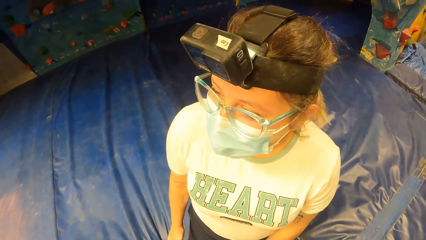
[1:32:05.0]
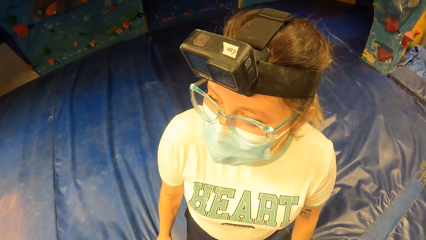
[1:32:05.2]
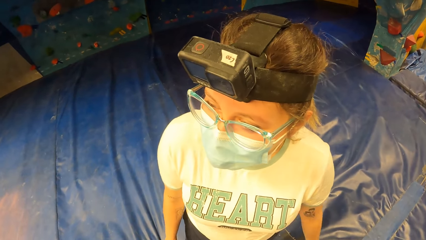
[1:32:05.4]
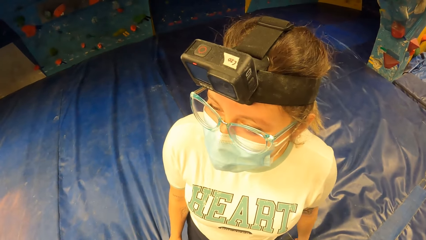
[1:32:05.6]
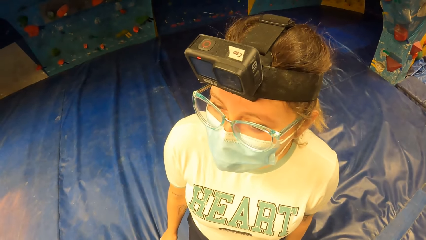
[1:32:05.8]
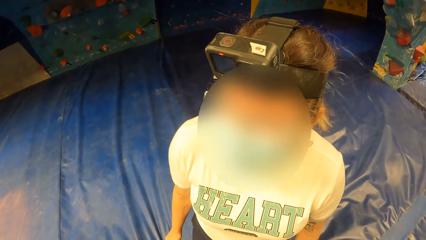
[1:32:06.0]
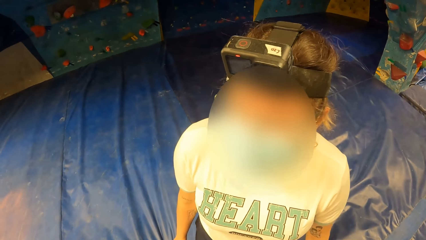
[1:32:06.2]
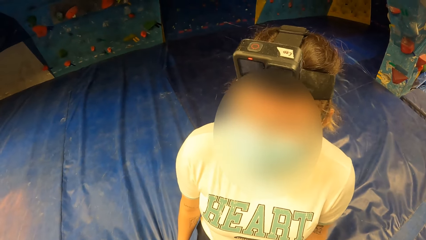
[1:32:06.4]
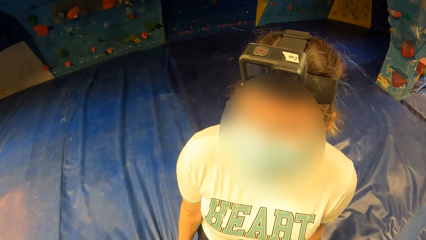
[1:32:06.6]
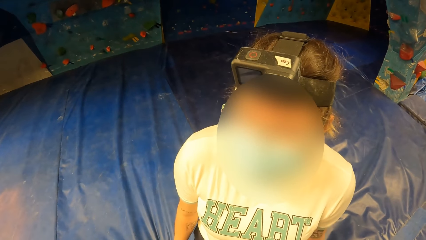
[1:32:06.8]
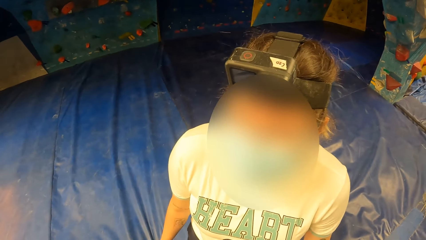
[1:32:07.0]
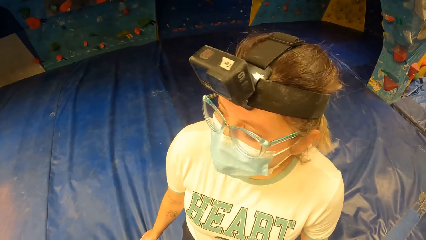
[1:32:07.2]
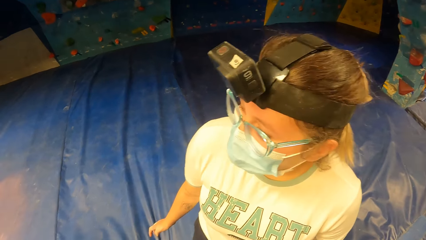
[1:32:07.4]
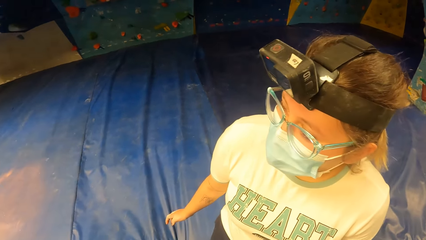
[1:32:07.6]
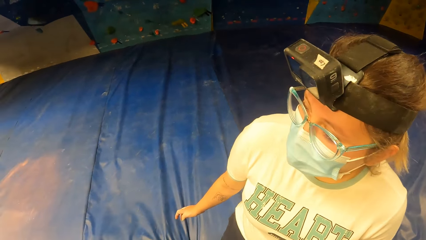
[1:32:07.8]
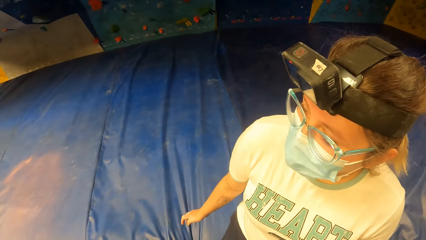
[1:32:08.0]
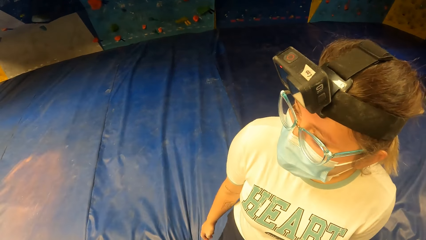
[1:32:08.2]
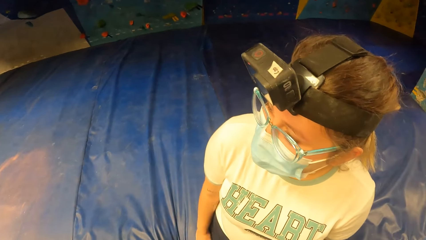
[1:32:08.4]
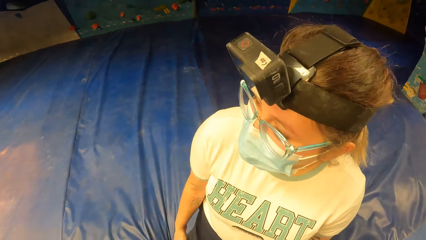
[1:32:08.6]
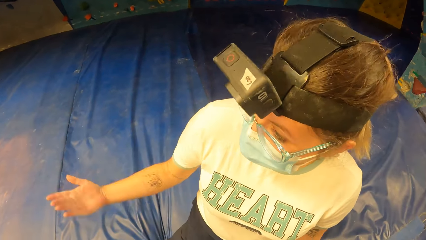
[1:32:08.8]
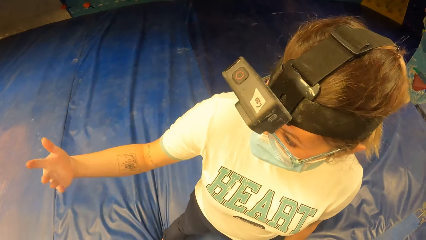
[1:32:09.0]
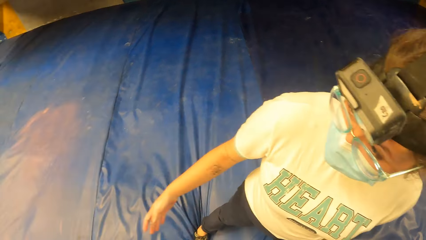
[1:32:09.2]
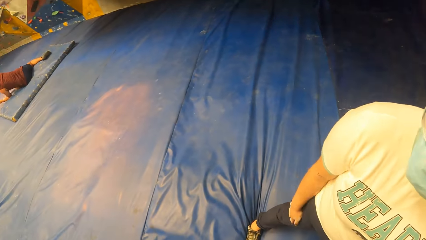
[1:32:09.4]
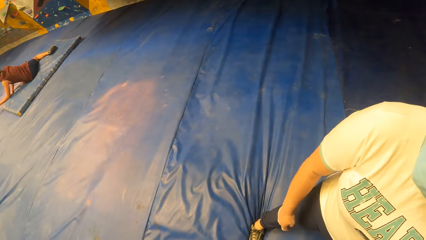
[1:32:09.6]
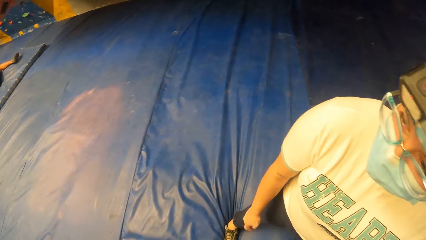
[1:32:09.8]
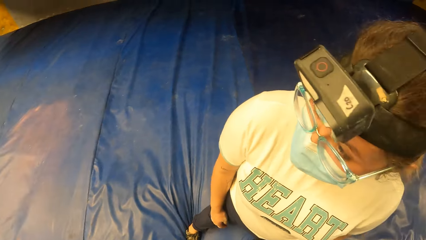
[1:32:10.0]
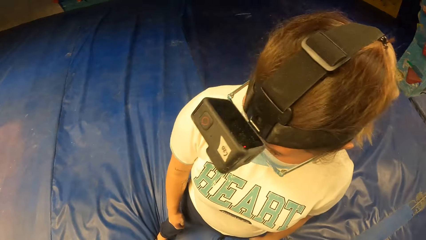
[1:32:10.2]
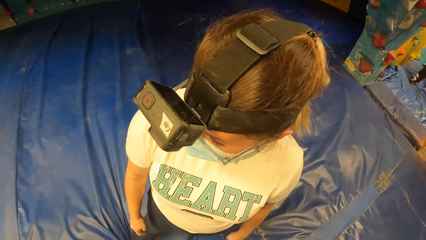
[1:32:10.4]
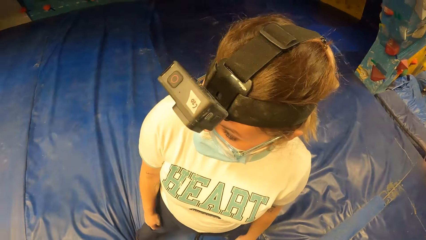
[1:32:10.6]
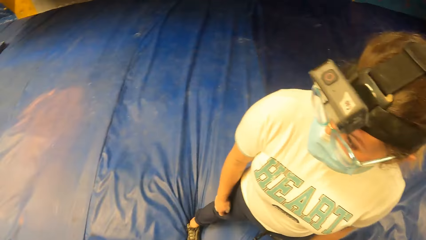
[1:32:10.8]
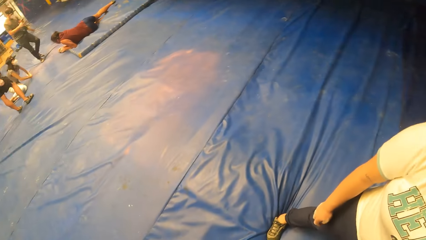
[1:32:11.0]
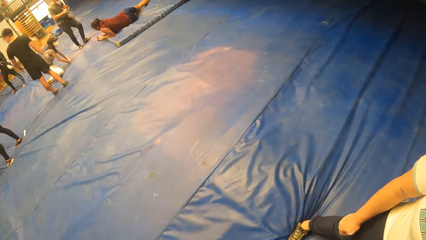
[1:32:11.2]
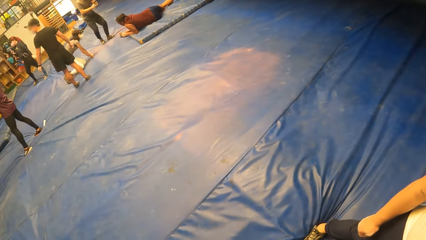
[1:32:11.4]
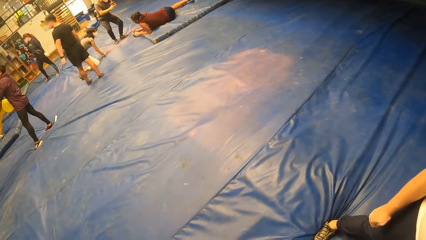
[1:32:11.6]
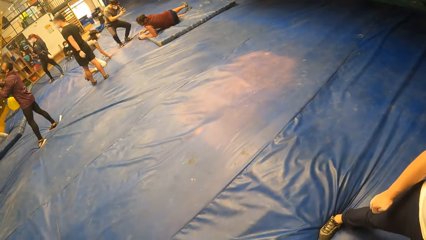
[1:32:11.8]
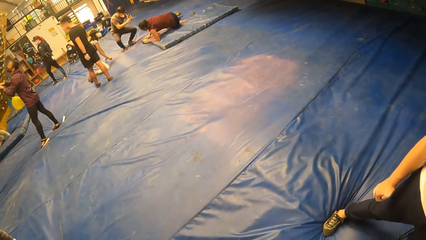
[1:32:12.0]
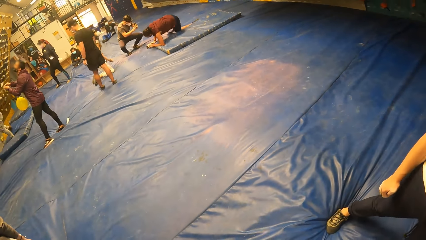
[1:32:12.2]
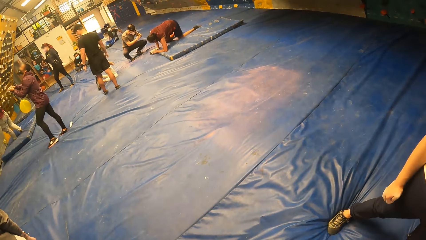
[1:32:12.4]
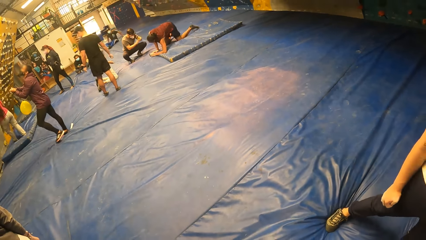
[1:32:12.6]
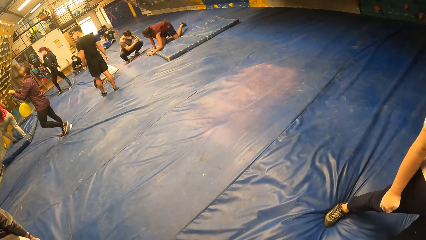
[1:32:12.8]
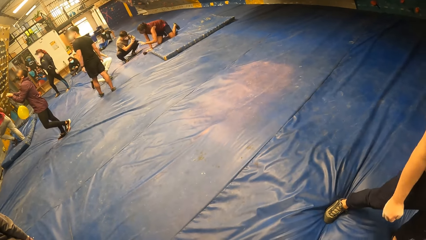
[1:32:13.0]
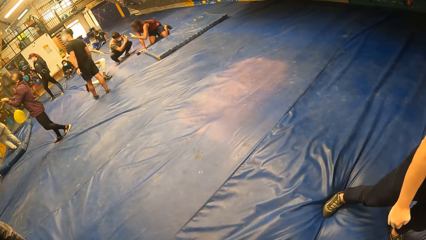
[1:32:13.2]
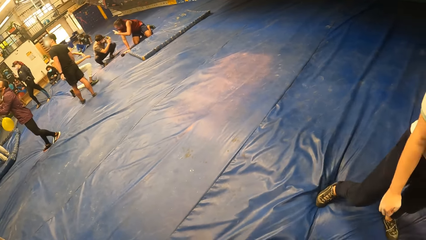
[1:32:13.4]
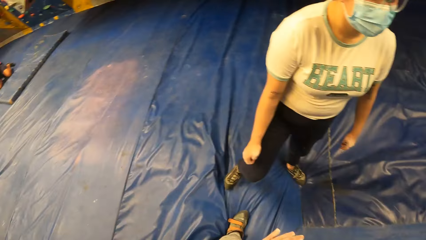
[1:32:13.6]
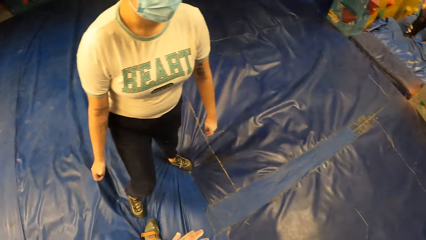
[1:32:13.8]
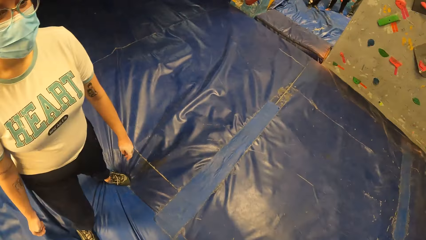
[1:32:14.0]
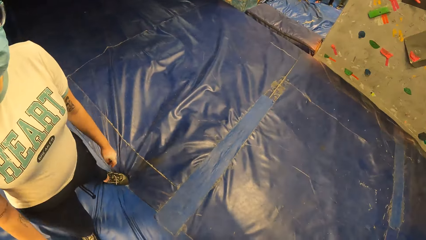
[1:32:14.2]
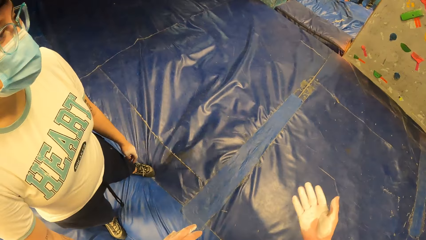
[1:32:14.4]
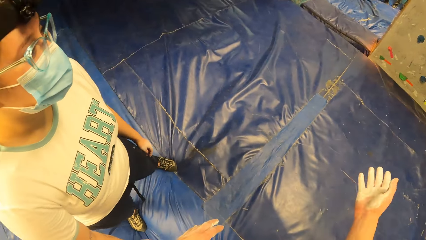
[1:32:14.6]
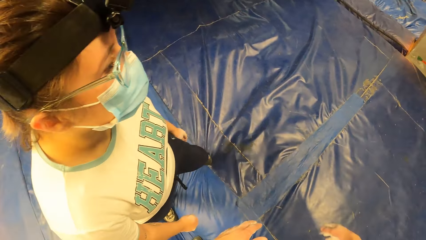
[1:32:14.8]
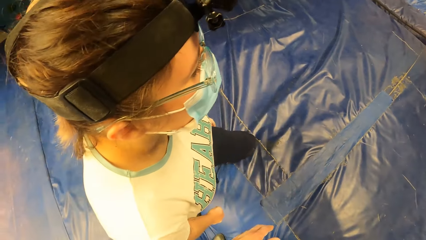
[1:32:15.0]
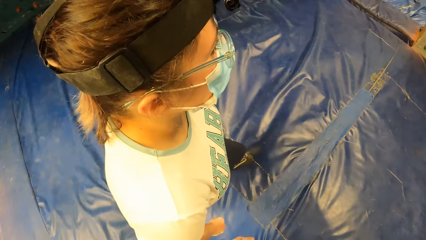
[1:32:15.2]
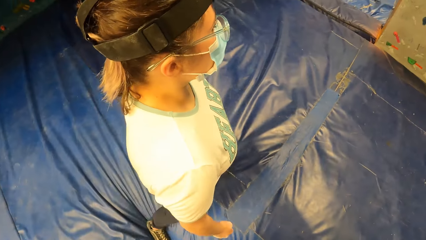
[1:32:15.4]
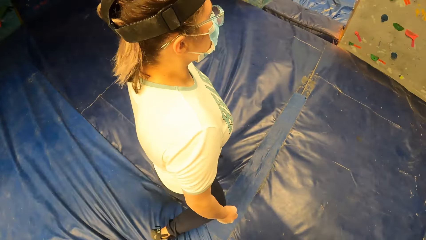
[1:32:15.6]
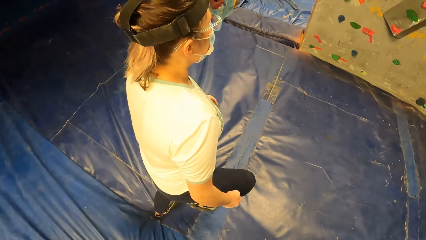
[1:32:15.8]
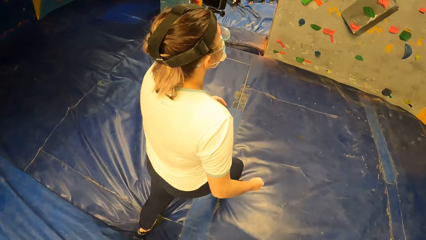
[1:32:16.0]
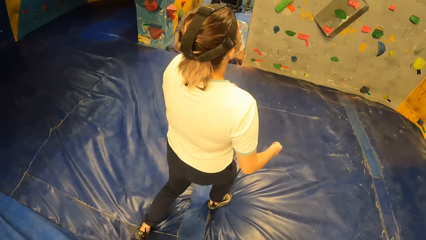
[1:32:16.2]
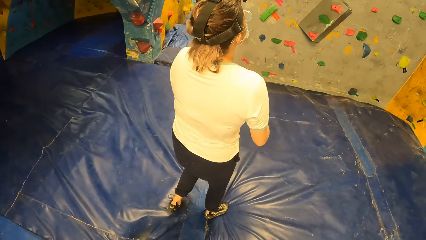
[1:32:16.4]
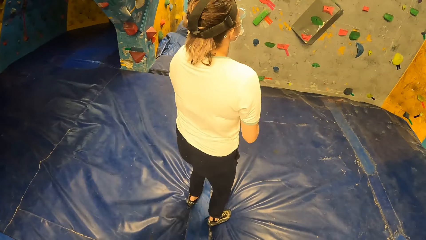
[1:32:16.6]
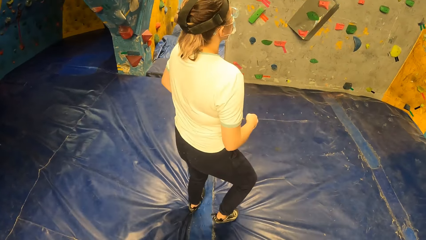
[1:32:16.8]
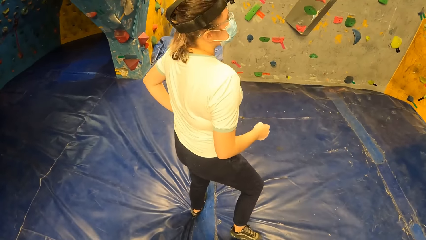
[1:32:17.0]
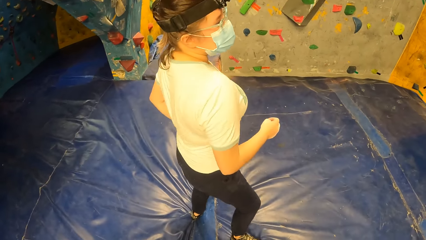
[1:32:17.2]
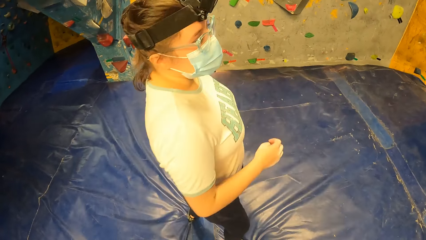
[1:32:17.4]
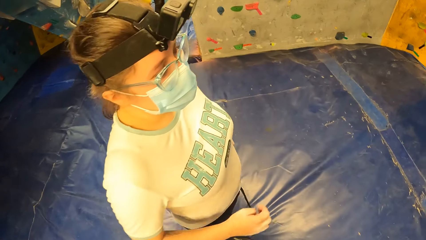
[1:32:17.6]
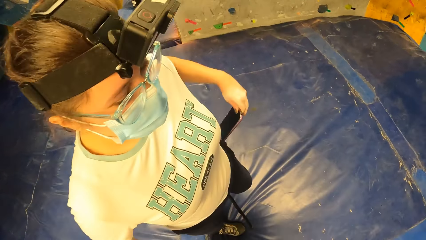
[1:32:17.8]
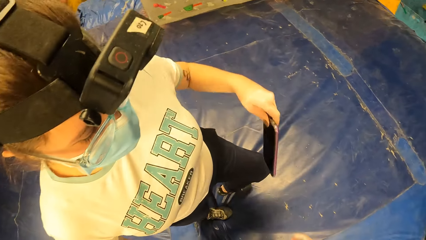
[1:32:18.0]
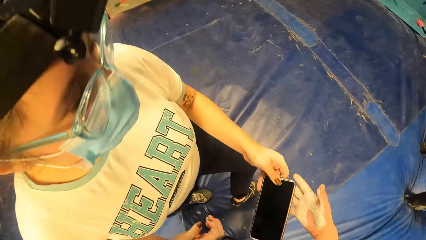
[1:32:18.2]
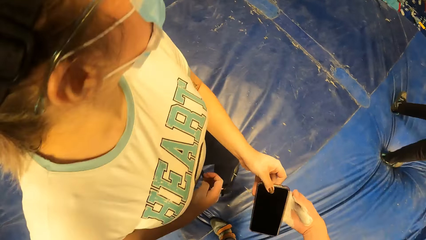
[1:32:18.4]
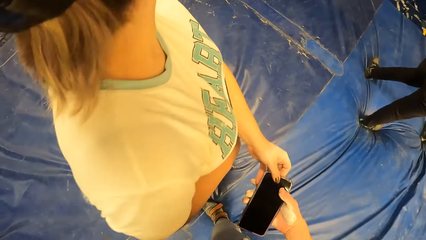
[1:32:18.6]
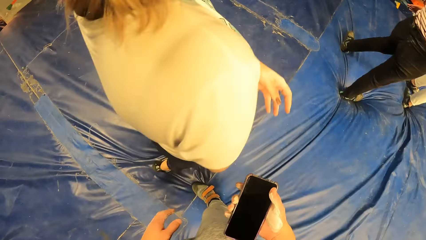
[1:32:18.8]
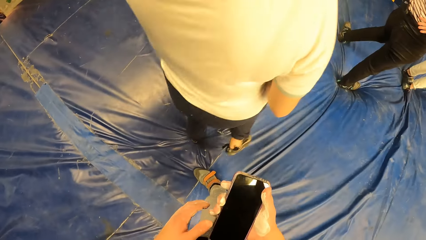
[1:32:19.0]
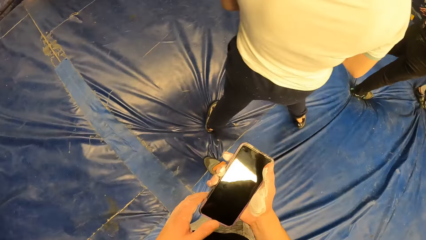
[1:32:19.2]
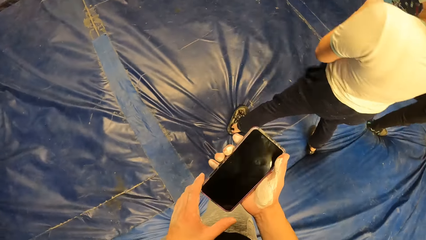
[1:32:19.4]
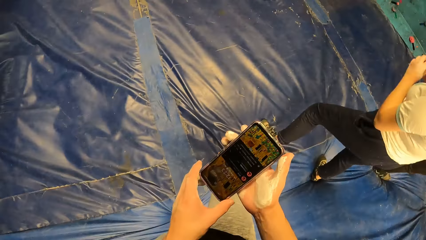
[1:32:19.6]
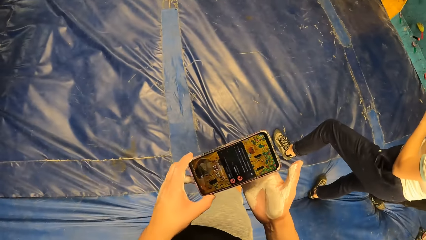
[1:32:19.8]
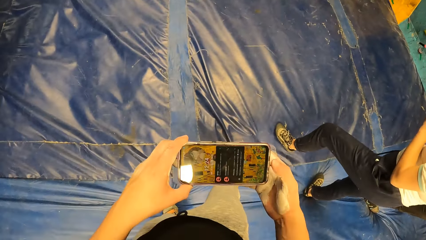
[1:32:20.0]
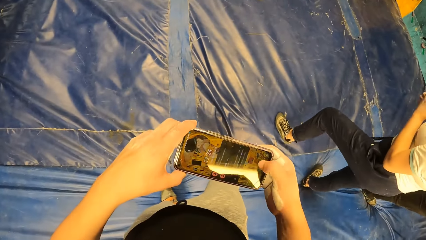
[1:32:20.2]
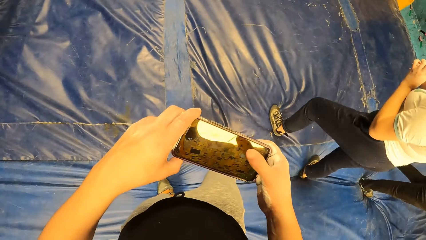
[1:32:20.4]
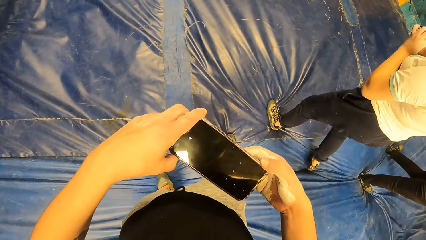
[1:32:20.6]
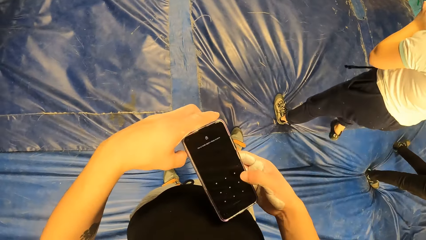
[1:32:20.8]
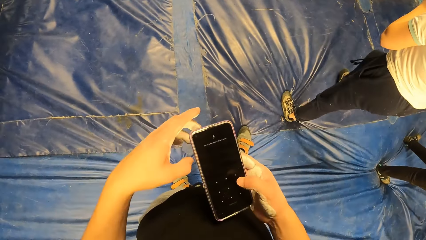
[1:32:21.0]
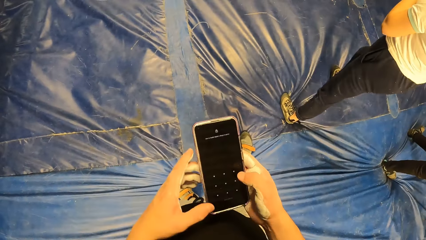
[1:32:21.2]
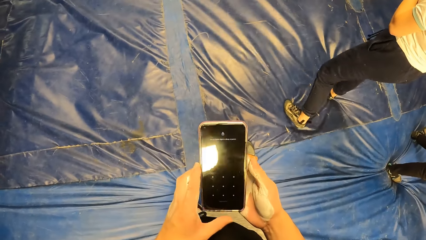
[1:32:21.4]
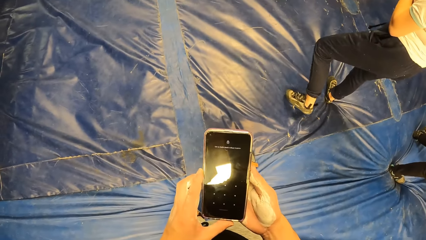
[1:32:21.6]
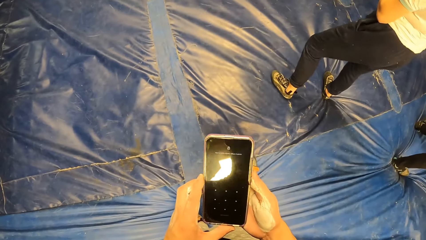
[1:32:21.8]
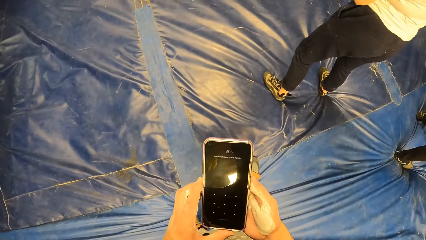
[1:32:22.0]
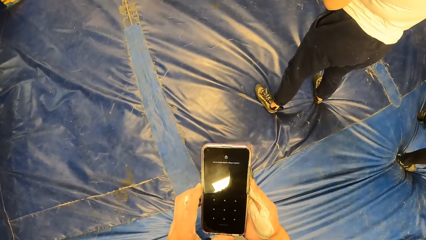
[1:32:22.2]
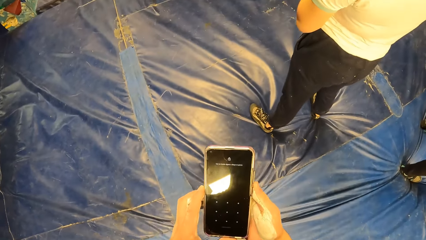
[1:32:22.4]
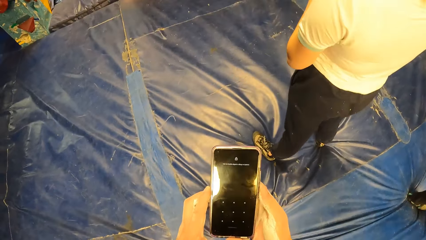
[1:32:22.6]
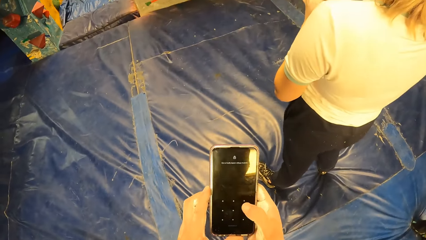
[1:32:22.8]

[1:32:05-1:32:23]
A woman interacts with the camera wearer. The woman lifts the hand up. The camera wearer raises their right hand. The woman walks around. The woman removes the phone in the pocket. The woman gives the camera wearer the phone. The camera wearer operates the phone. They tilt the phone. They rub the phone screen.
